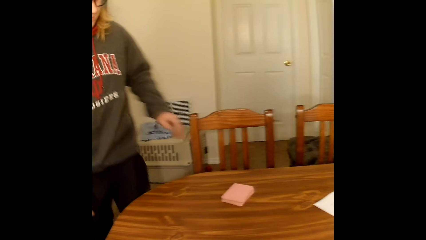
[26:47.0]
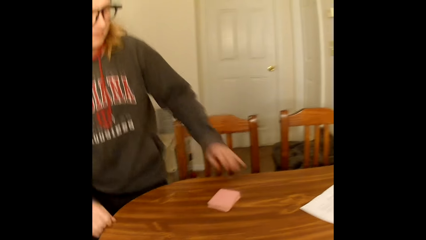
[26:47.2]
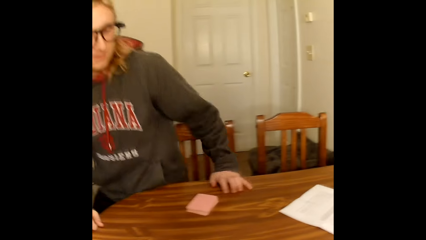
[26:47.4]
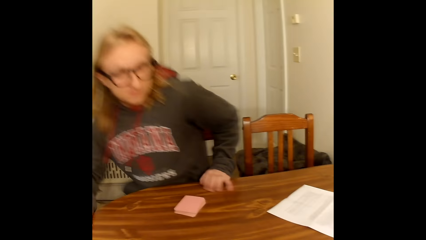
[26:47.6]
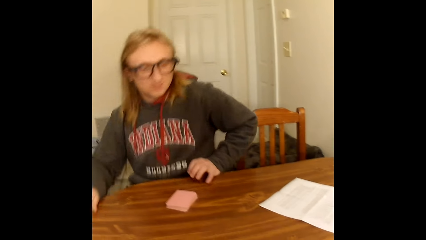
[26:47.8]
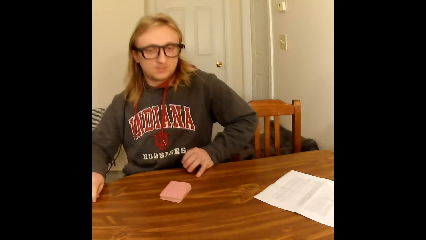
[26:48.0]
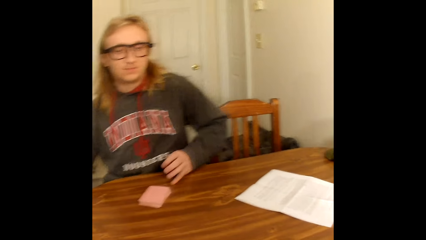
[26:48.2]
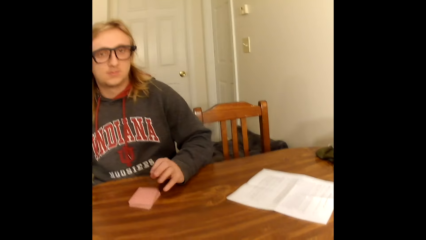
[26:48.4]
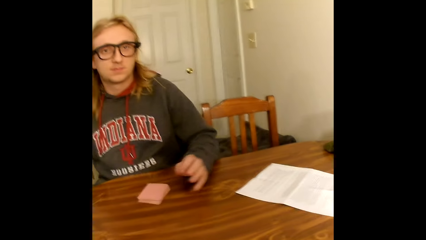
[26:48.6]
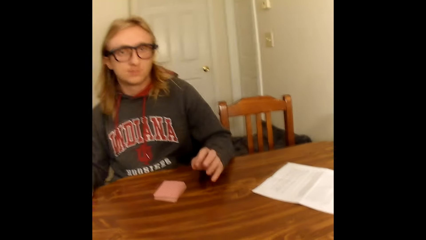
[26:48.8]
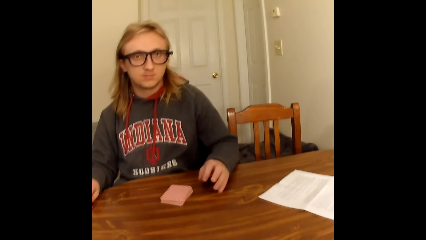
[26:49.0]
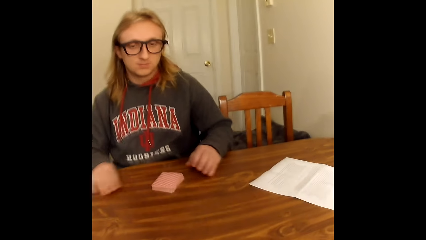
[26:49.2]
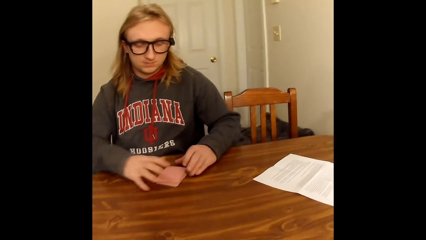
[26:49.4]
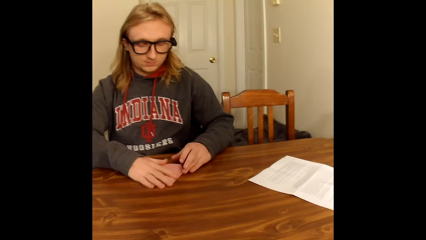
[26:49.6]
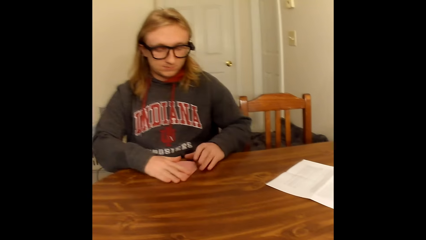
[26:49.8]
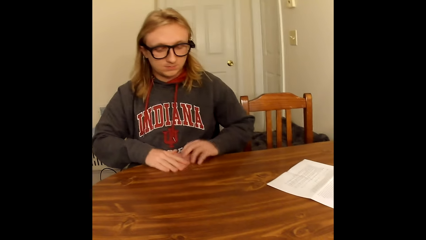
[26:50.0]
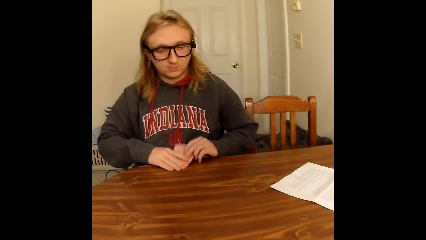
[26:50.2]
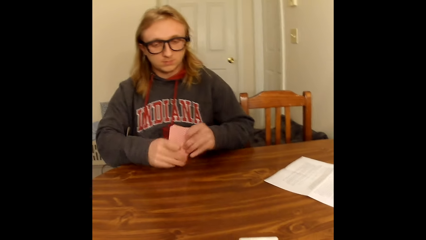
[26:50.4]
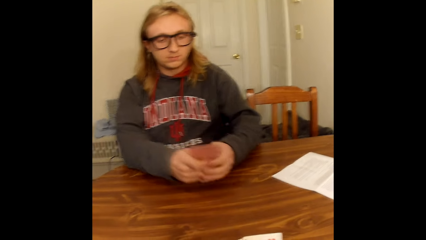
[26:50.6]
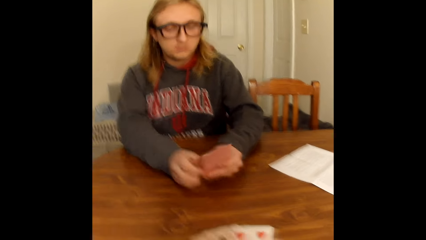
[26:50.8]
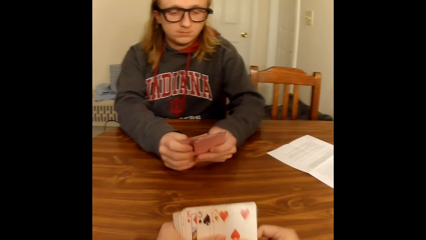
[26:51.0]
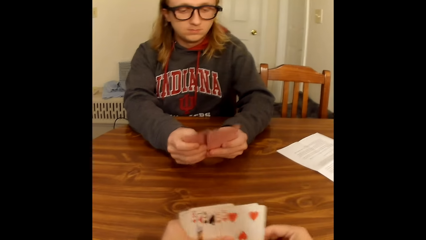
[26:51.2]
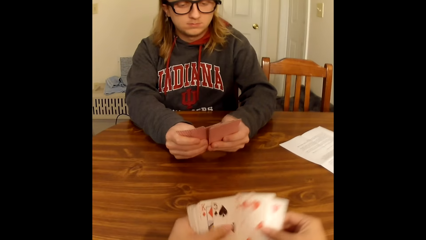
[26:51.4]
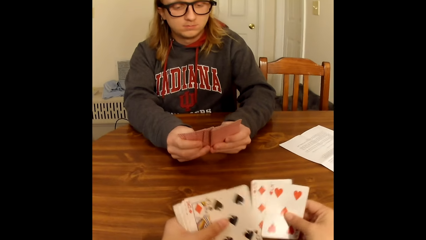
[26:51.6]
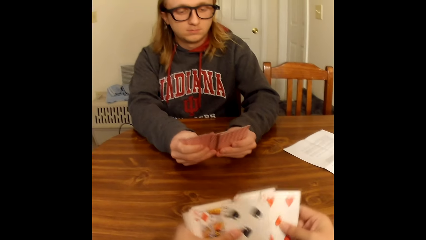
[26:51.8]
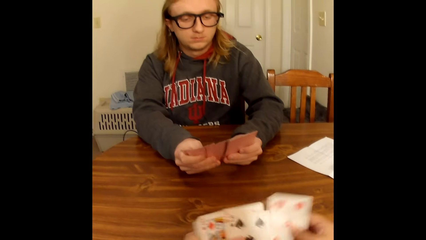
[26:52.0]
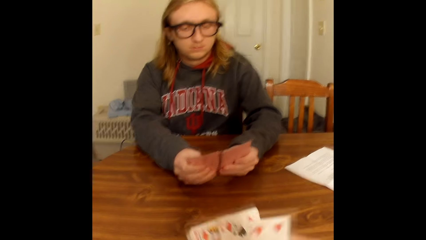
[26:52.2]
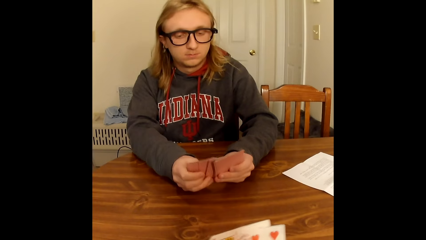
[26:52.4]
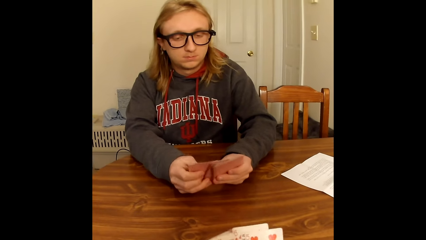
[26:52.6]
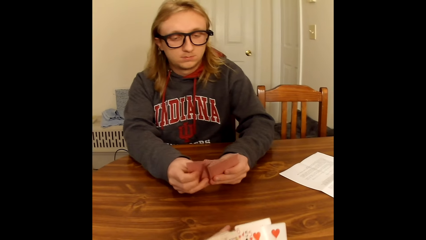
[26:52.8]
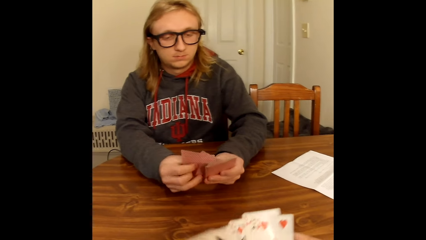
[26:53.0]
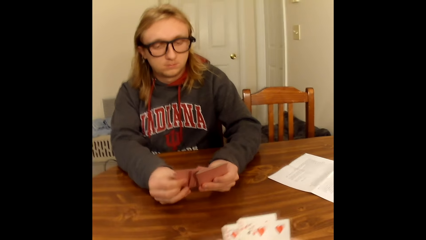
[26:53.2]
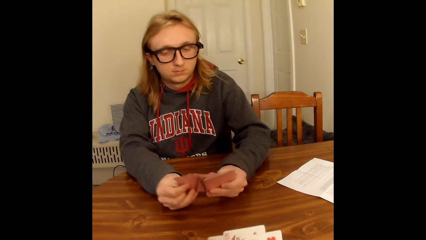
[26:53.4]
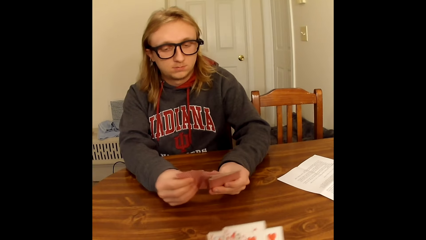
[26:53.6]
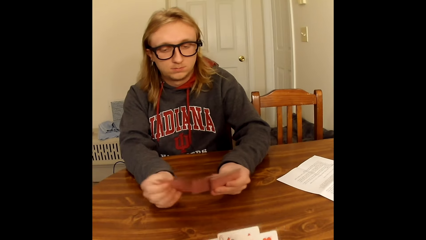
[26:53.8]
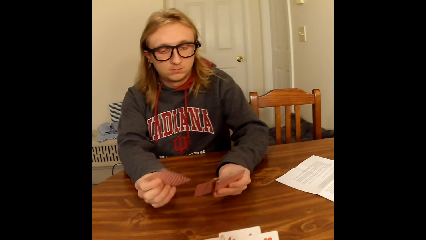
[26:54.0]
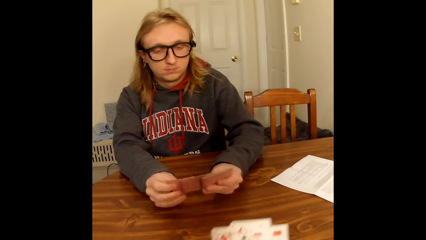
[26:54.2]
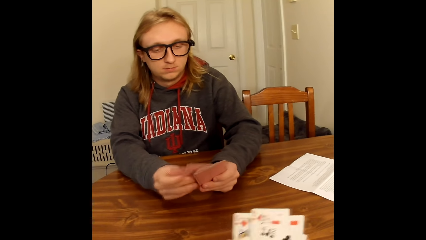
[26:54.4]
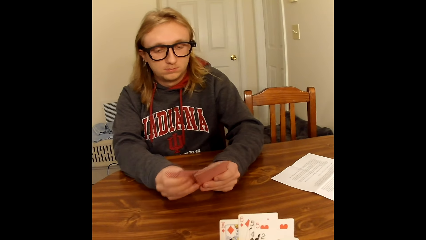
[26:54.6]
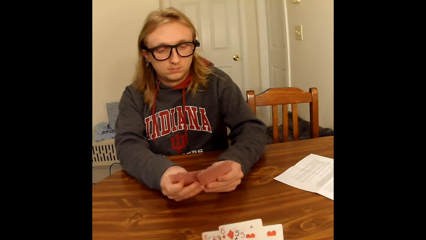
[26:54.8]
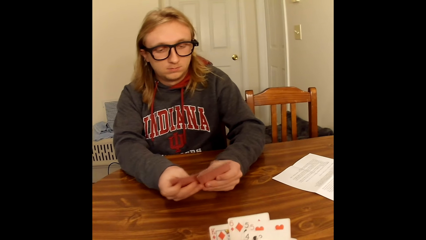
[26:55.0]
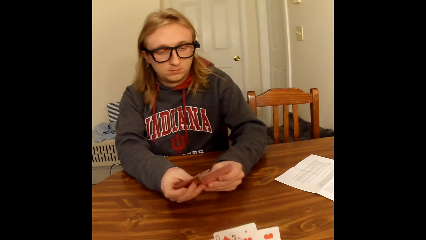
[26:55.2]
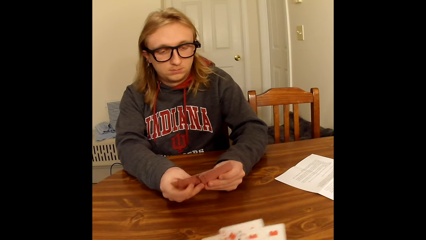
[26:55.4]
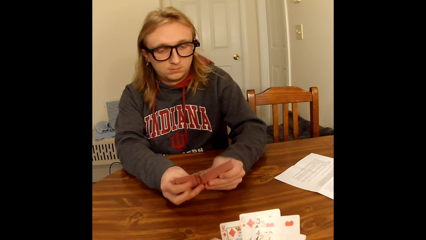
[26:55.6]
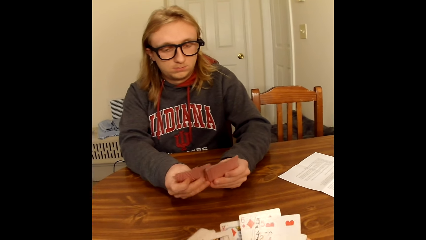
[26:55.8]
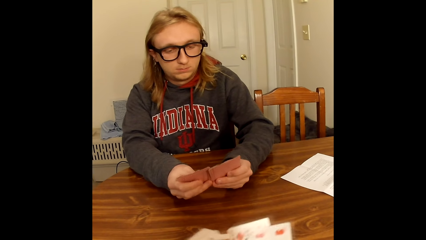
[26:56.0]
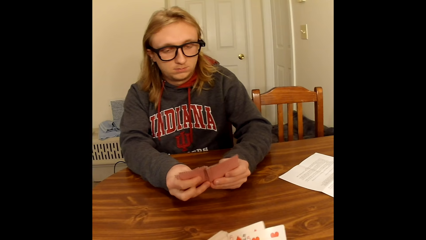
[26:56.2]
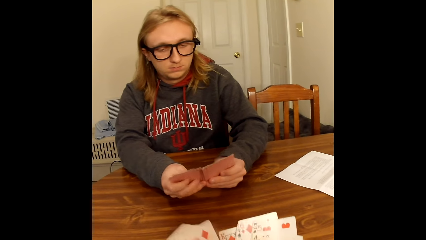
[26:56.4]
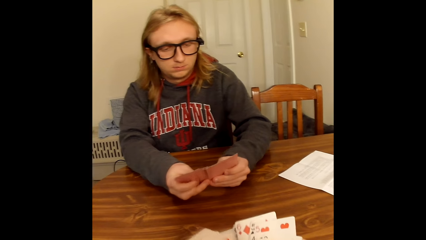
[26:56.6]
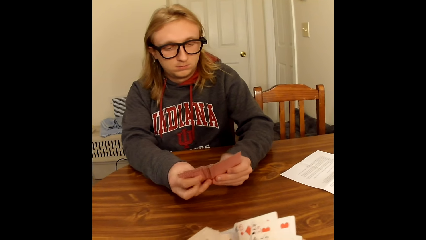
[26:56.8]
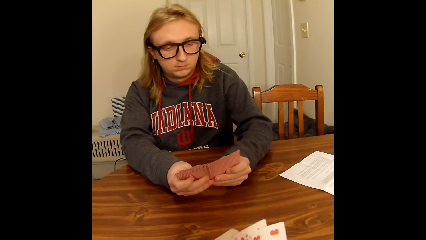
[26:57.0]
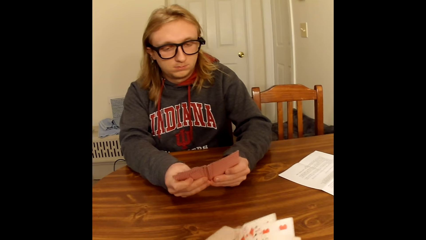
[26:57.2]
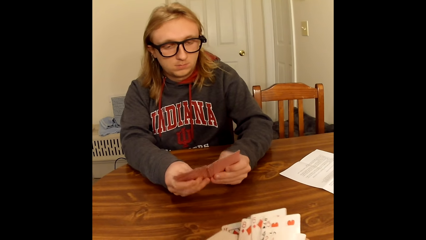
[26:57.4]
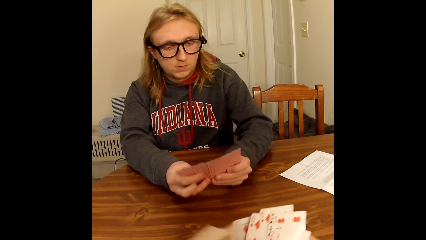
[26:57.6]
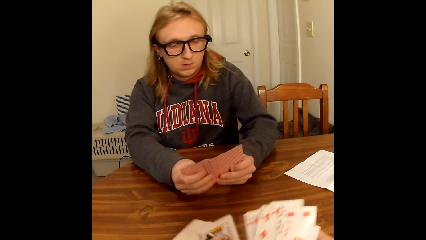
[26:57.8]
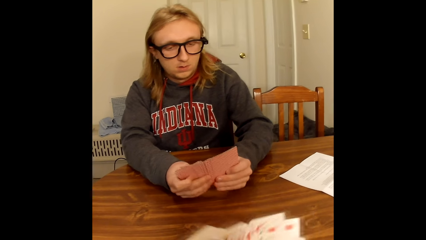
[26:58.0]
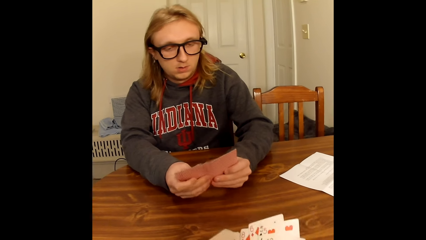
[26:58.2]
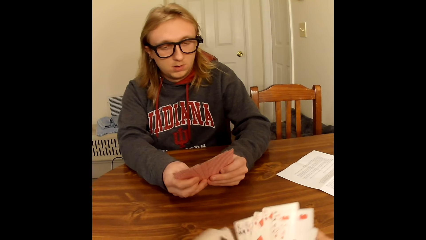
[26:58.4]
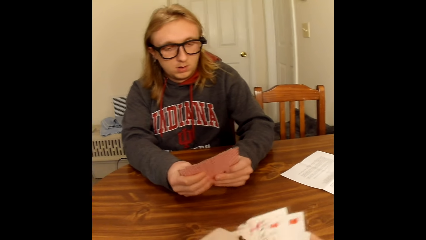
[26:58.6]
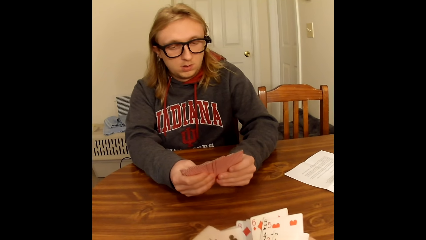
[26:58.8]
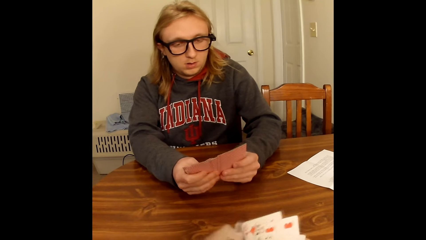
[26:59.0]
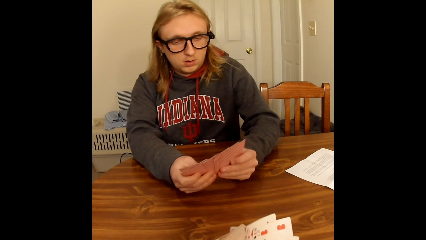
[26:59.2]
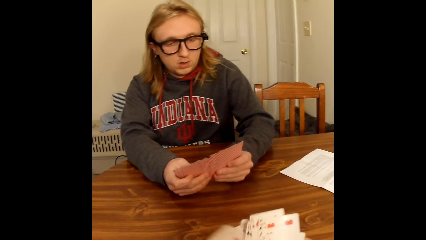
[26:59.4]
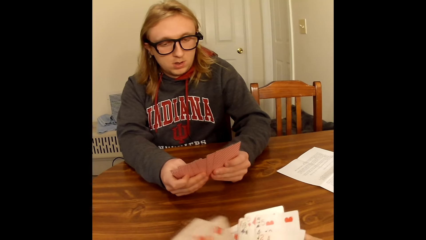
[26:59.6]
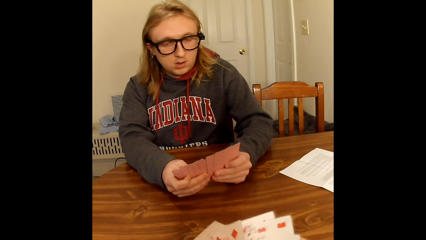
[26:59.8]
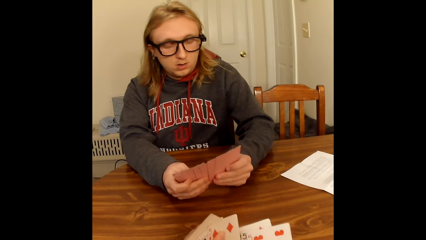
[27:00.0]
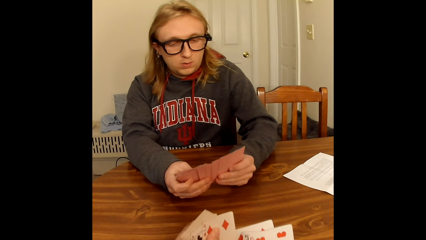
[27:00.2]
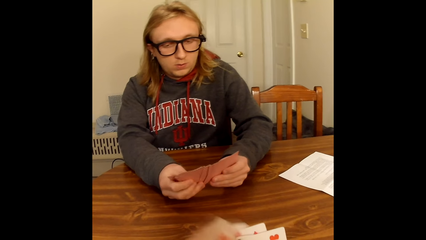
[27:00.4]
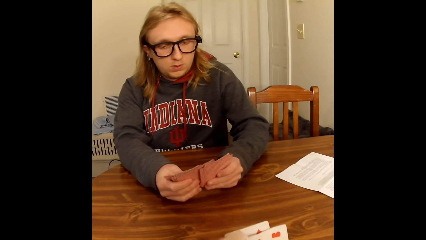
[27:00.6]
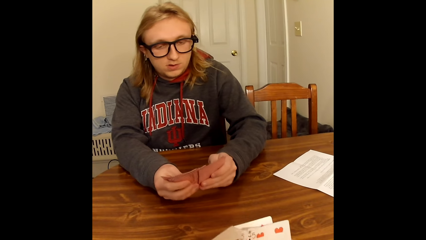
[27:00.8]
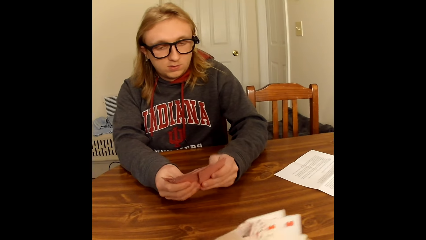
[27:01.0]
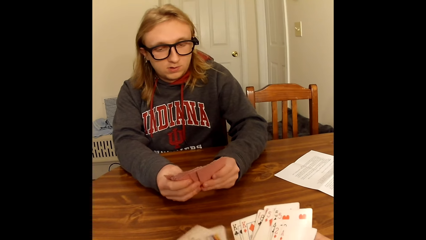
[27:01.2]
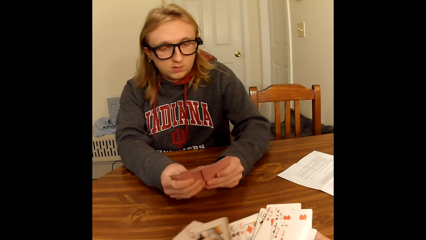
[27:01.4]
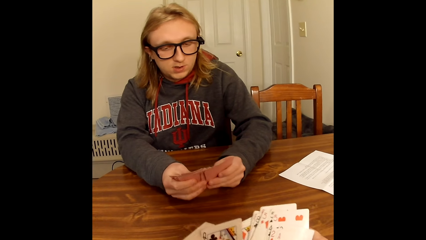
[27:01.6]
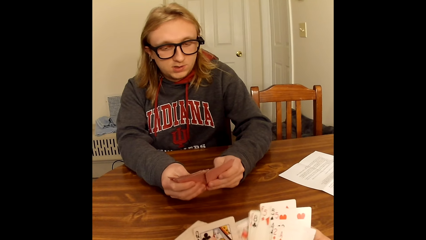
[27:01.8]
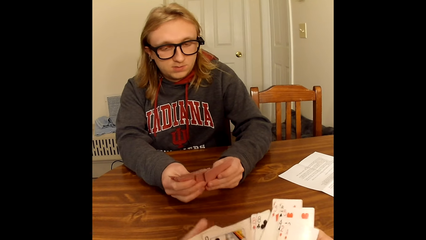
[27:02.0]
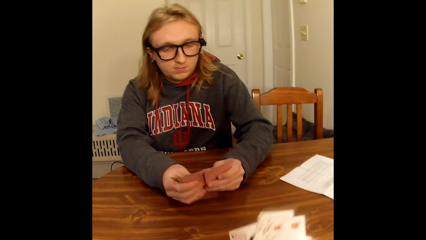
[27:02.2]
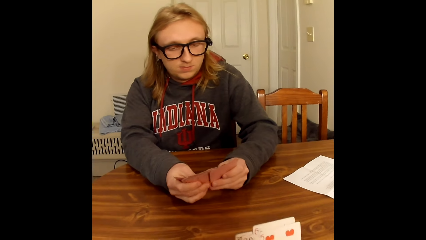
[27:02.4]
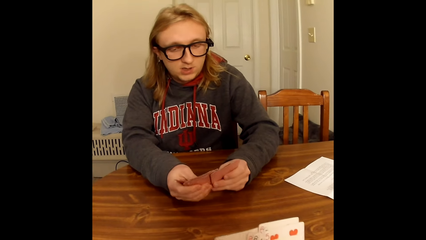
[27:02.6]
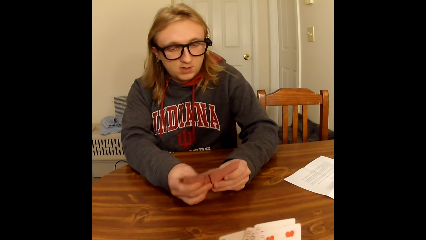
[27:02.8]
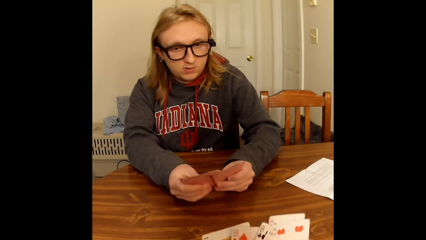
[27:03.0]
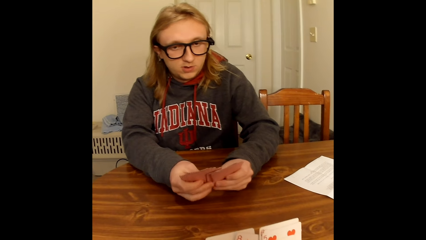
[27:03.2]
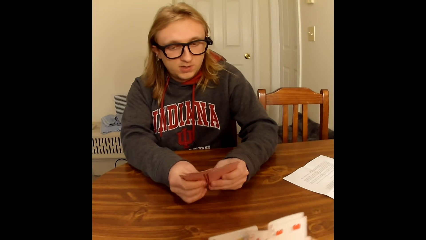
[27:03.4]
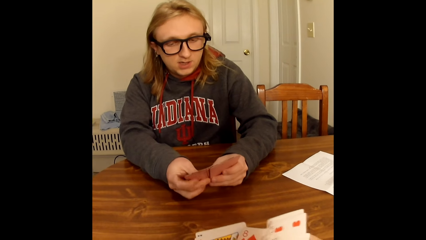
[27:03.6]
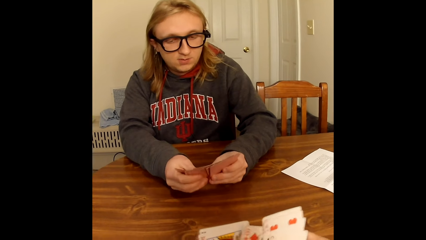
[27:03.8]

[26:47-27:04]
A man sits on the chair. The man moves the hands. The man collects the cards from the table with both hands. The camera wearer looks at the cards. The man shuffles the cards in his hands with his thumbs. The man looks at the cards. The camera wearer shuffles the cards in his hands with his thumbs.
